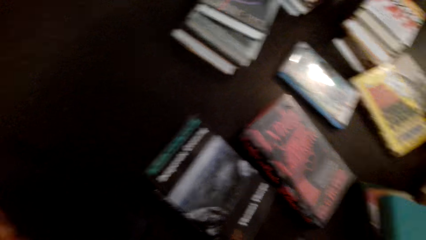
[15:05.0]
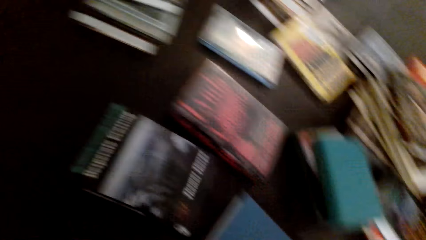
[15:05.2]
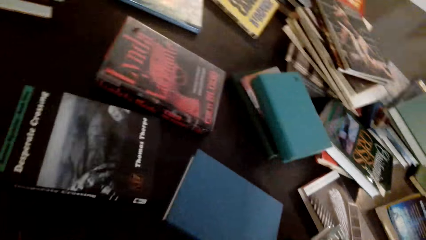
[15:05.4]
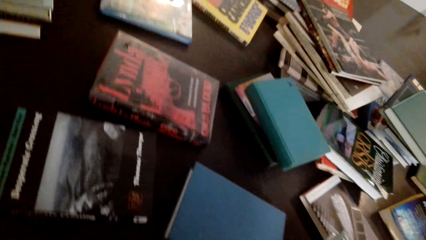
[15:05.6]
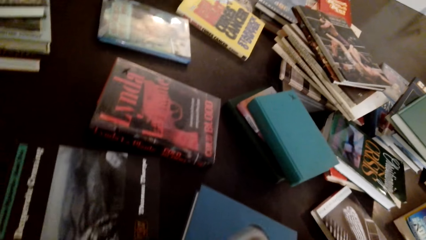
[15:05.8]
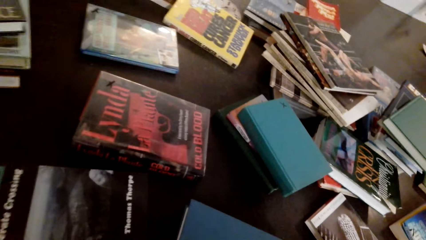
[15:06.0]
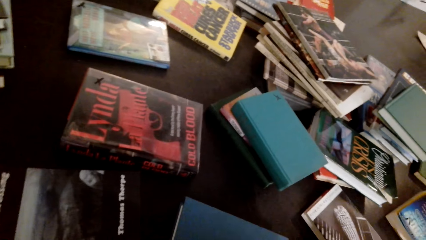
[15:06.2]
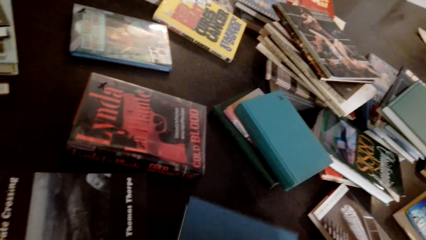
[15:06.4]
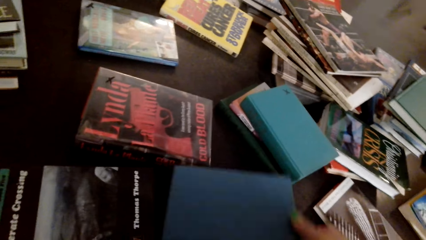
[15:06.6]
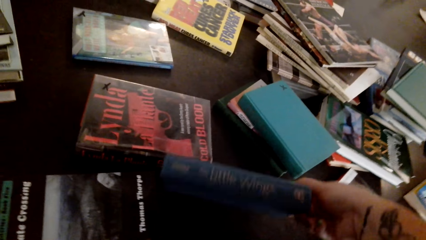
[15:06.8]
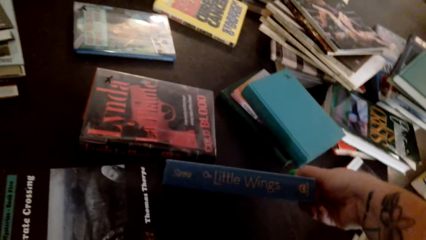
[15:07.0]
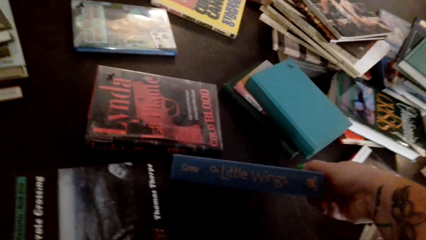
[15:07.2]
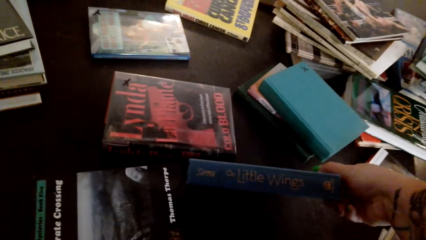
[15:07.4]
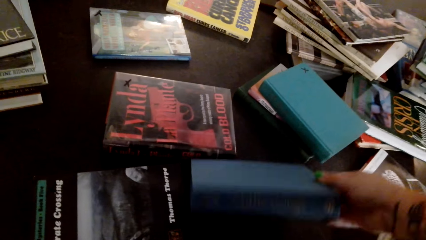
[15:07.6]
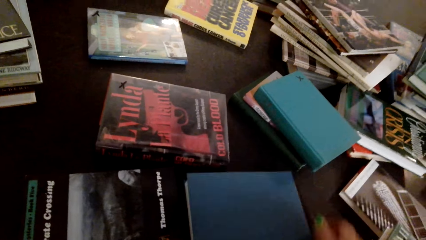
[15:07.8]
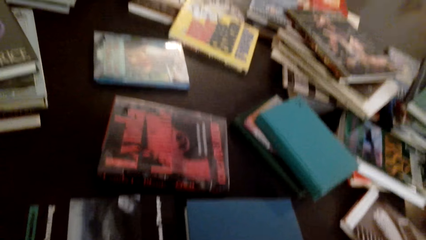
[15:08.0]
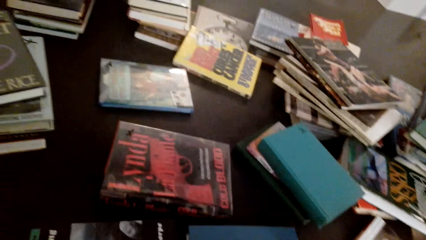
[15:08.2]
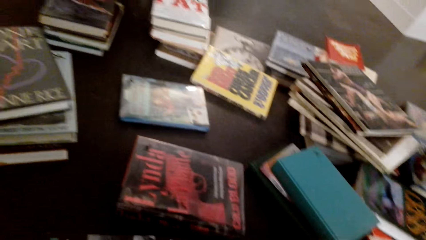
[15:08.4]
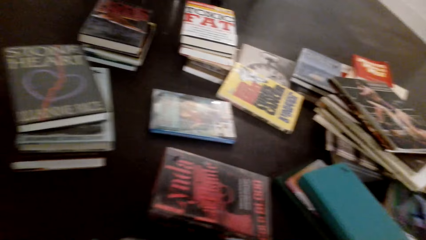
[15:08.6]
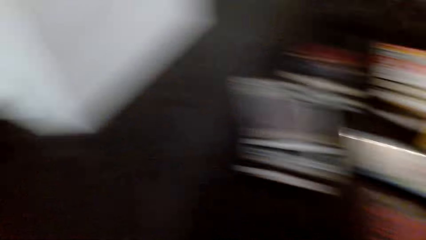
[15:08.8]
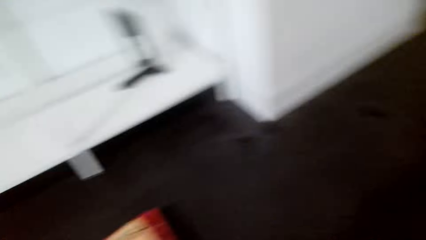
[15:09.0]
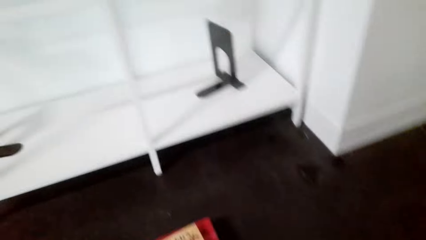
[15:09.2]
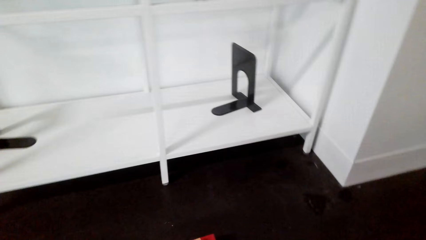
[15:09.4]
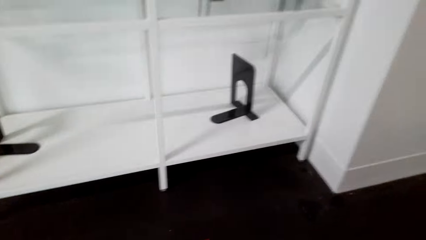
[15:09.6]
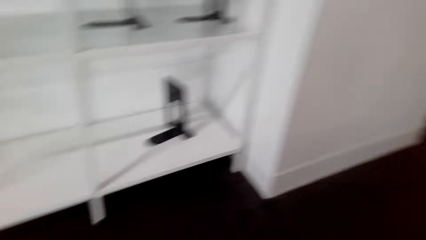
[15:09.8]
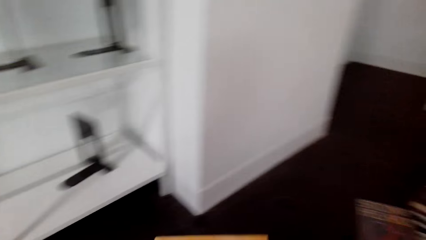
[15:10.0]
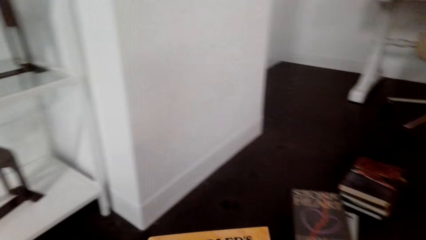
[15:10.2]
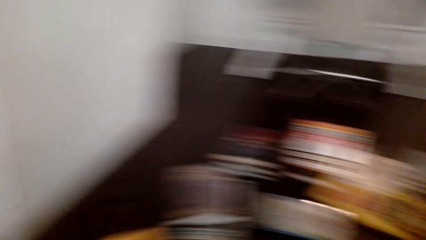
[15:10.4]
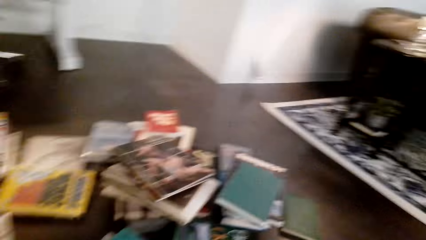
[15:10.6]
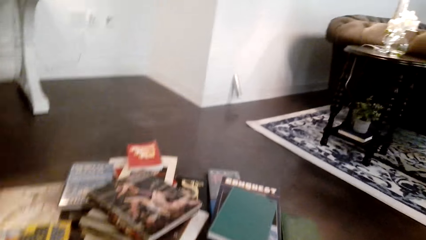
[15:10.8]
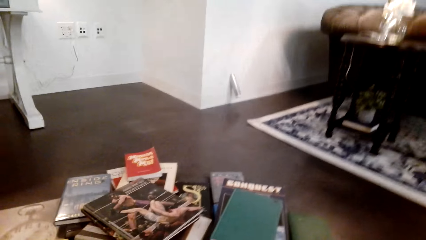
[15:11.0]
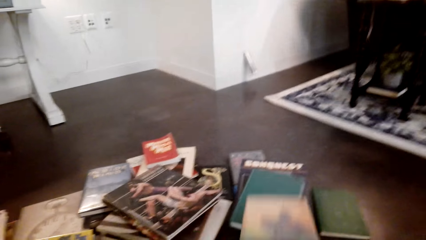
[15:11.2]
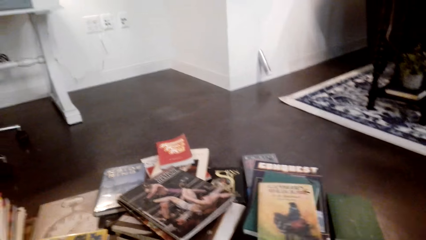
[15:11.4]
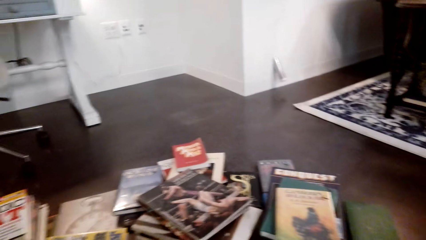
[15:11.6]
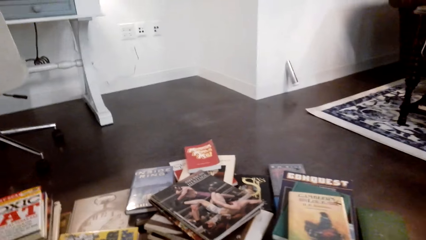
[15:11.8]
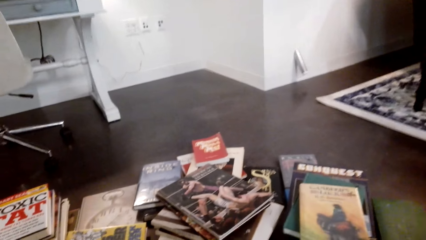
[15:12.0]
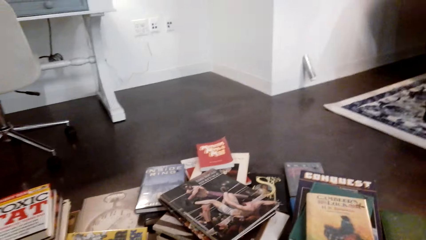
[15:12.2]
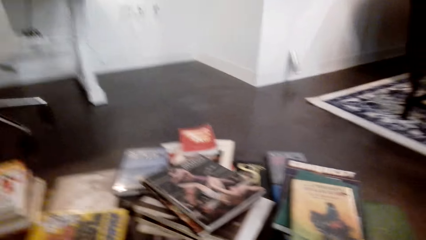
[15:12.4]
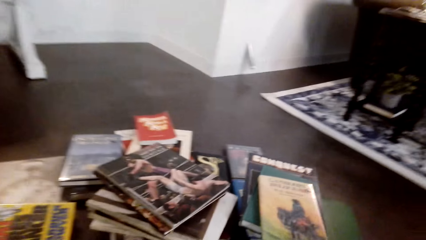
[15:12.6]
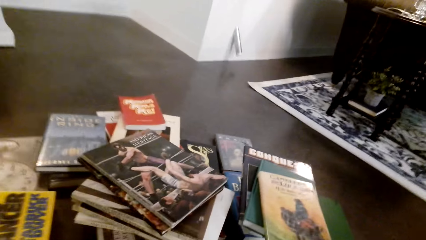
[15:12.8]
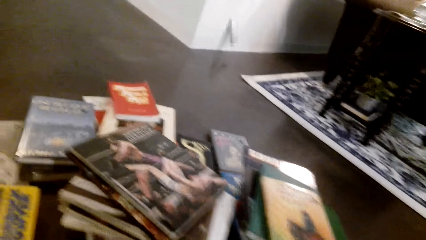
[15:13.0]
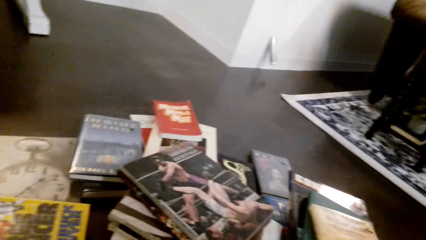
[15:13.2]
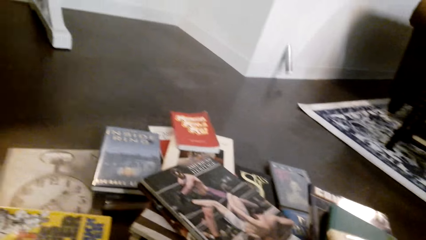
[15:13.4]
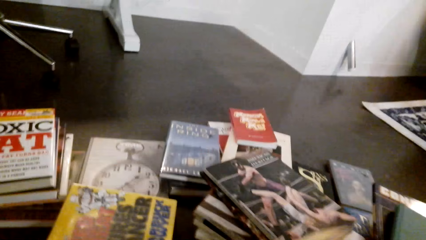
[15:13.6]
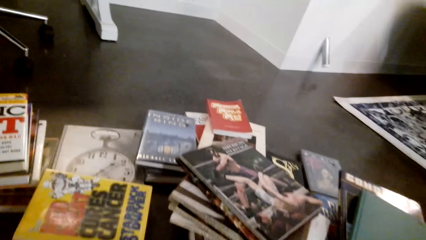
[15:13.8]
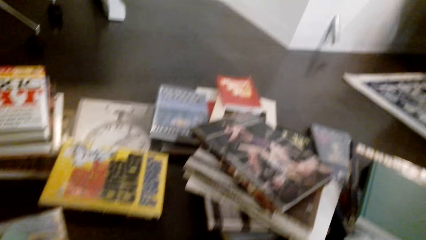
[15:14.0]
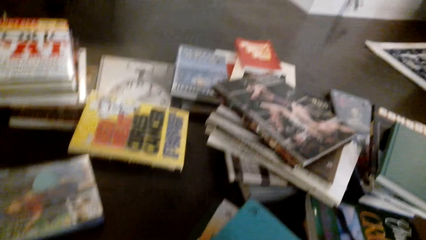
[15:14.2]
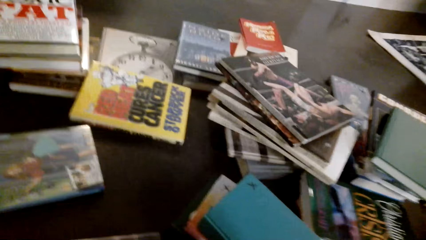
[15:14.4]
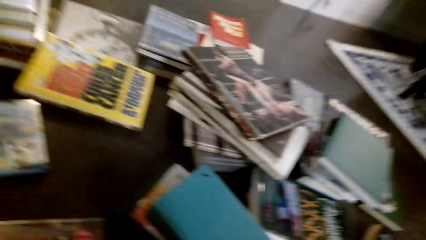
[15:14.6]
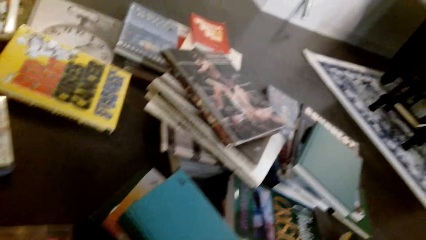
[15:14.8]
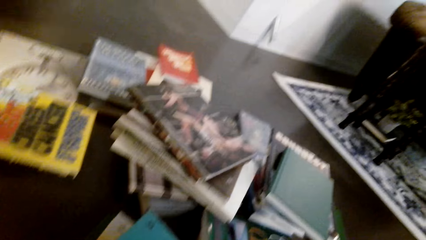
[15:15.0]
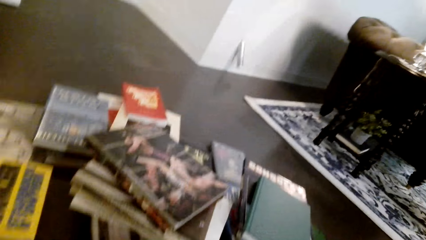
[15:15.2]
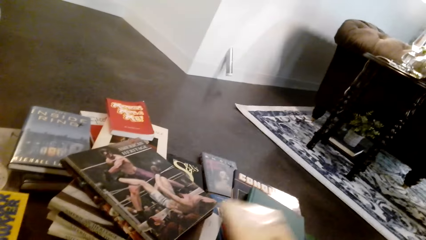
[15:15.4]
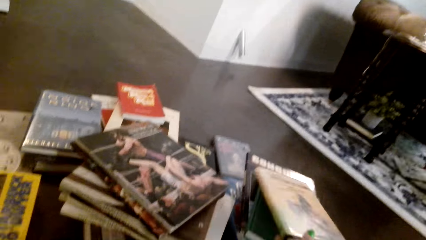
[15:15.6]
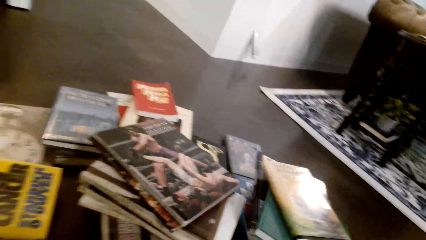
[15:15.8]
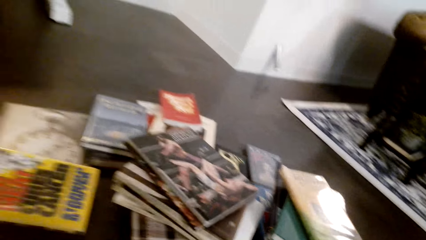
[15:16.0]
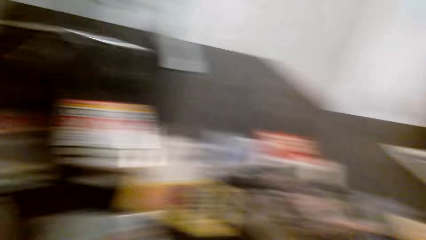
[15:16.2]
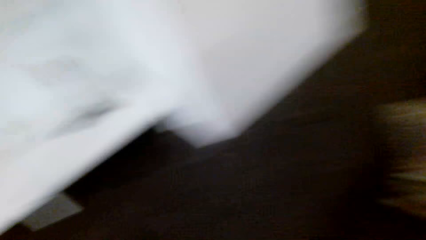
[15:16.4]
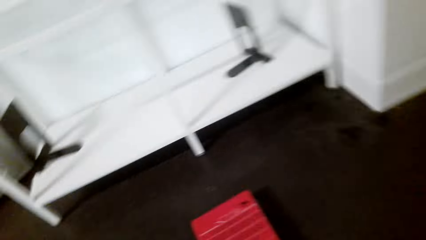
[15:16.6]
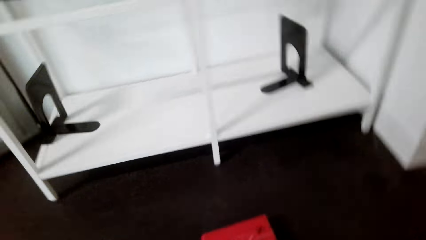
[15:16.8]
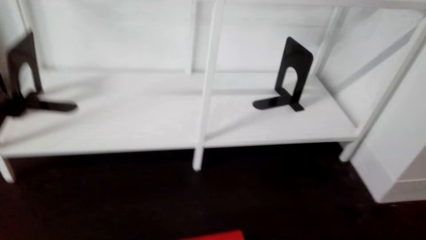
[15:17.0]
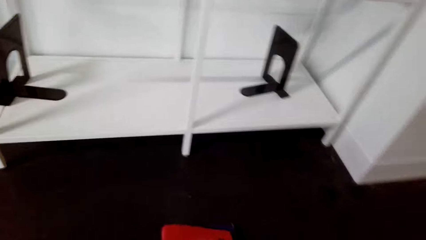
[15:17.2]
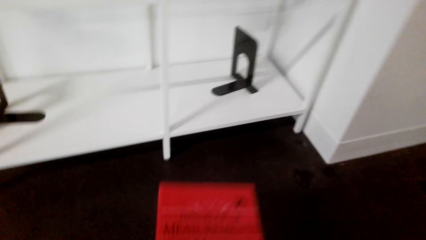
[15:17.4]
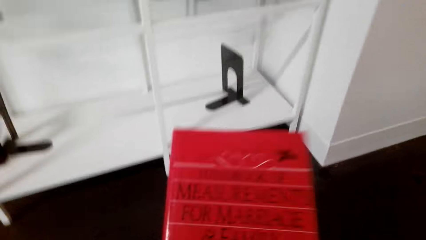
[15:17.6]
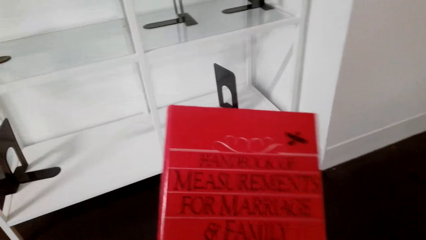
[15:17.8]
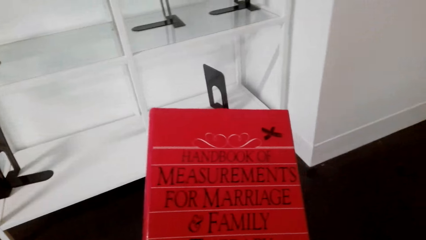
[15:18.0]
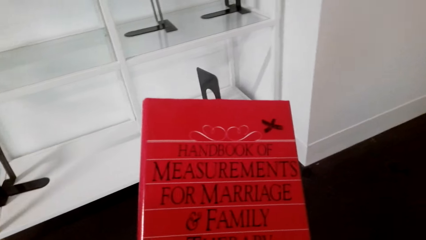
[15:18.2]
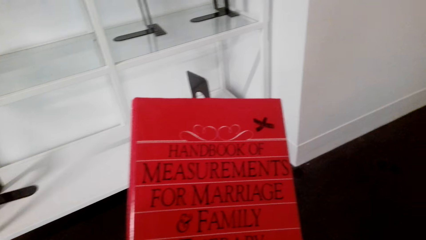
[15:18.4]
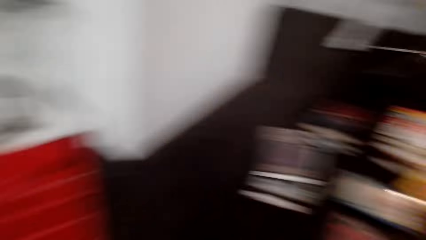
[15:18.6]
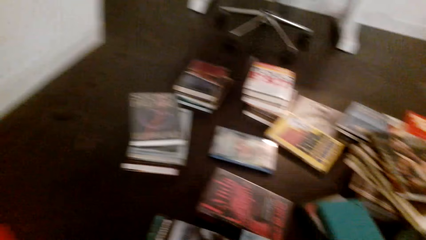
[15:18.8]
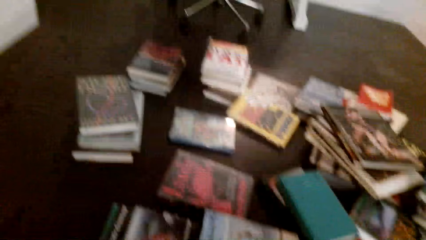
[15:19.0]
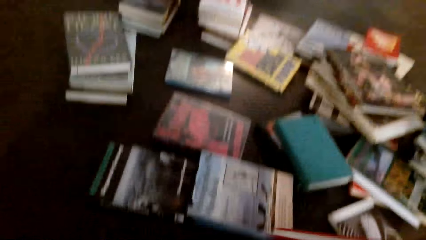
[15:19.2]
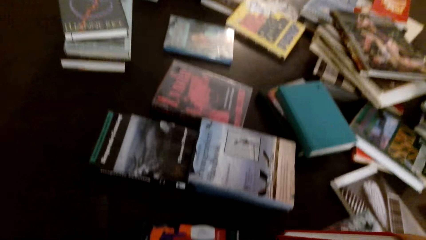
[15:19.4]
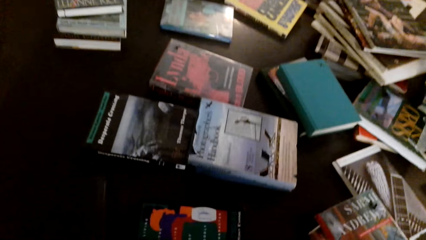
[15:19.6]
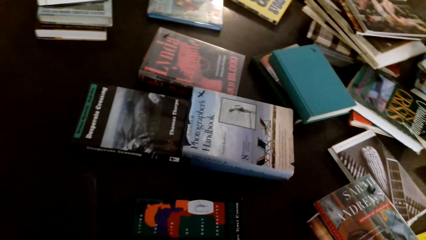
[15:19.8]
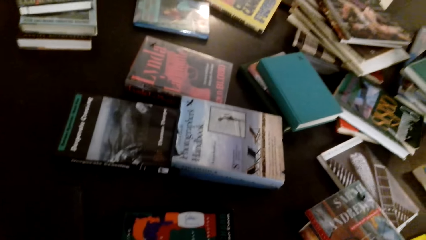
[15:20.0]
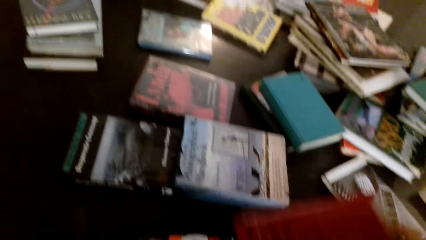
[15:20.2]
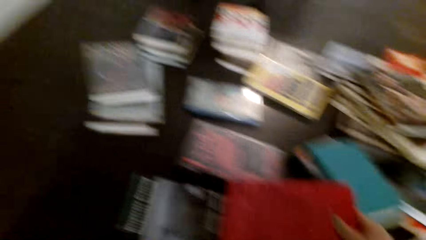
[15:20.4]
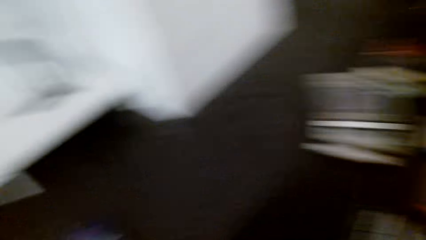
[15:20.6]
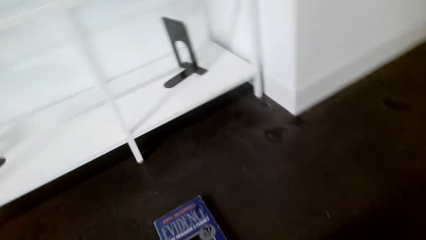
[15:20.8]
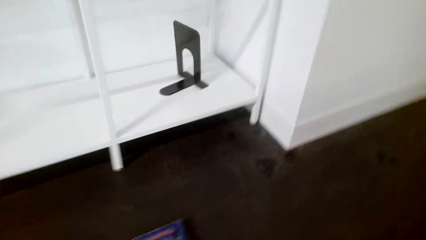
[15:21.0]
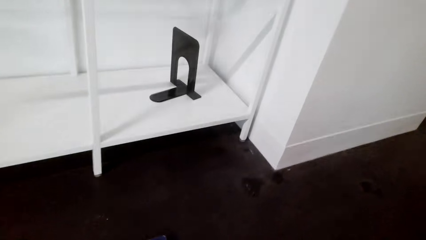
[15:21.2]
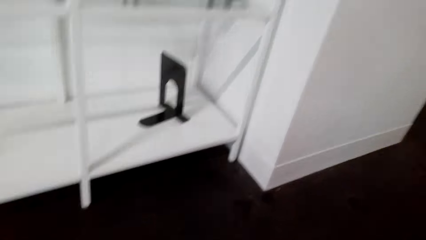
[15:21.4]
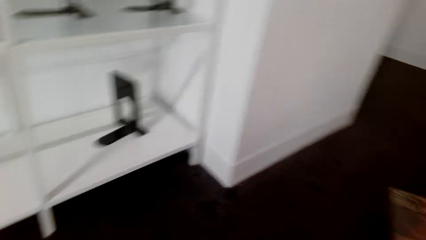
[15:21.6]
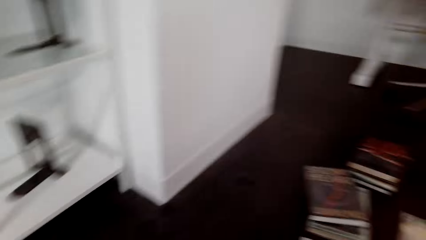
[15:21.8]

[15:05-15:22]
The camera wearer holds the book. They place the book on the floor. They pick the book from the floor. They place the book on other books. They place the book on other books again. They pick the book from the floor. They read the book. They place the book on other books.
